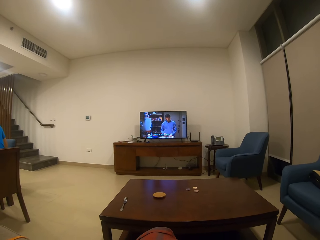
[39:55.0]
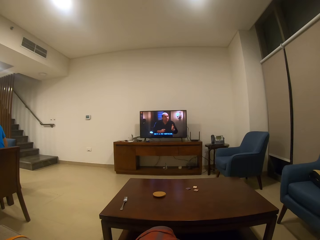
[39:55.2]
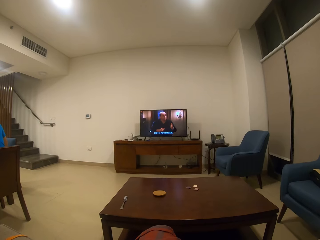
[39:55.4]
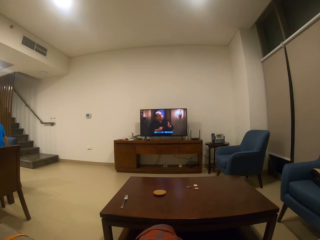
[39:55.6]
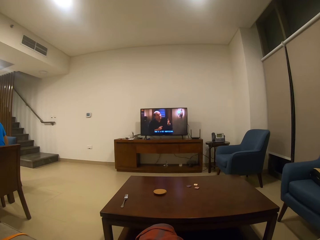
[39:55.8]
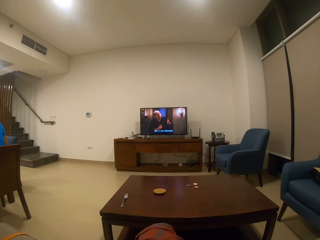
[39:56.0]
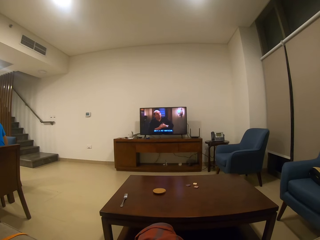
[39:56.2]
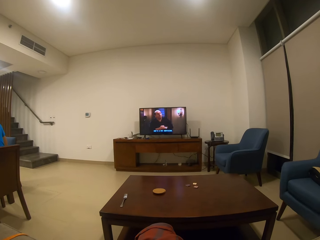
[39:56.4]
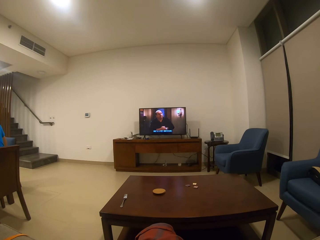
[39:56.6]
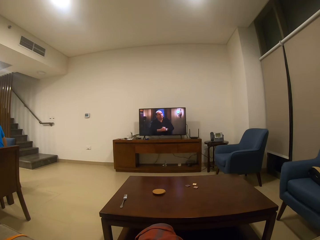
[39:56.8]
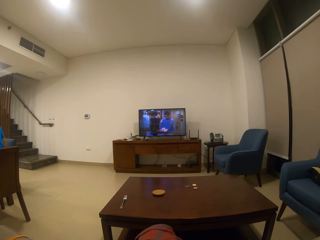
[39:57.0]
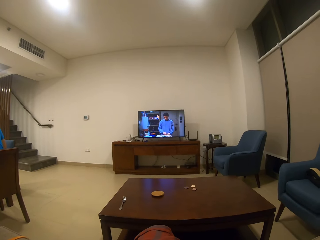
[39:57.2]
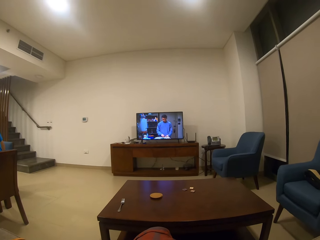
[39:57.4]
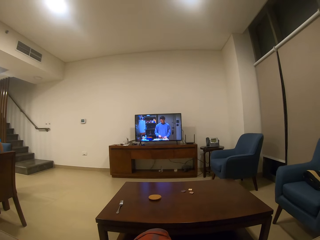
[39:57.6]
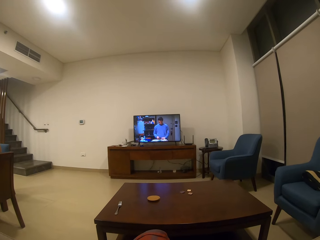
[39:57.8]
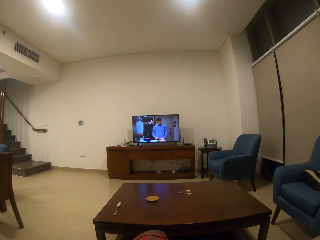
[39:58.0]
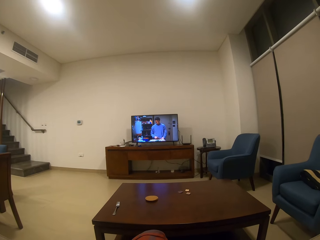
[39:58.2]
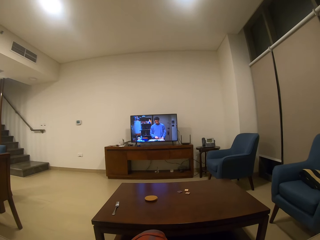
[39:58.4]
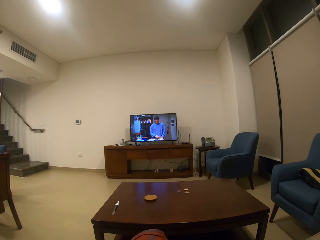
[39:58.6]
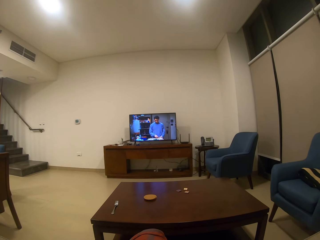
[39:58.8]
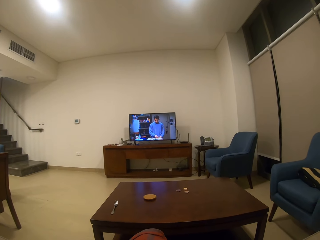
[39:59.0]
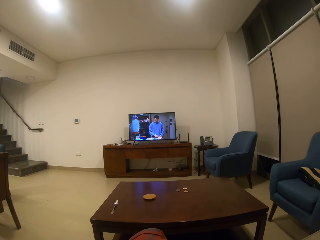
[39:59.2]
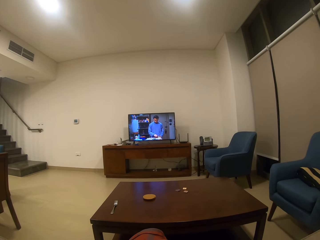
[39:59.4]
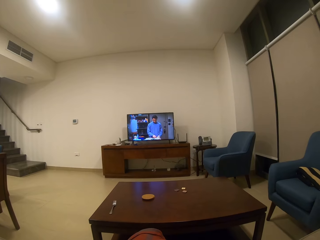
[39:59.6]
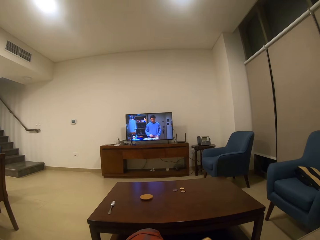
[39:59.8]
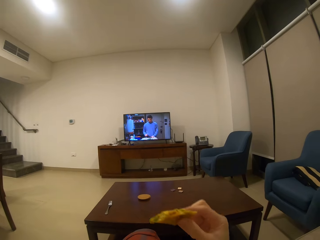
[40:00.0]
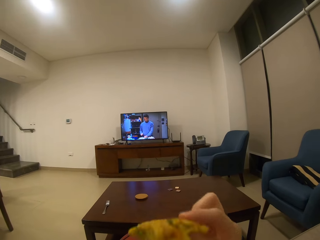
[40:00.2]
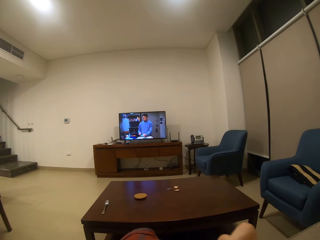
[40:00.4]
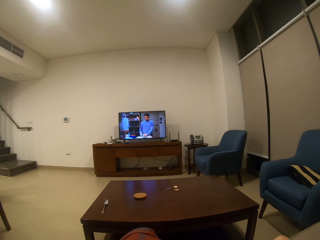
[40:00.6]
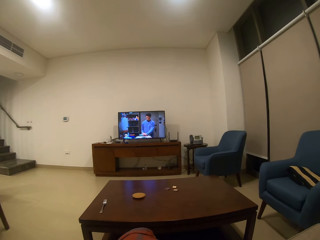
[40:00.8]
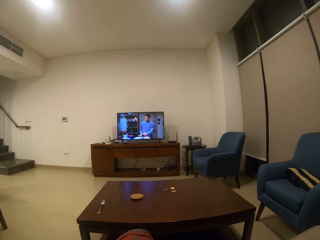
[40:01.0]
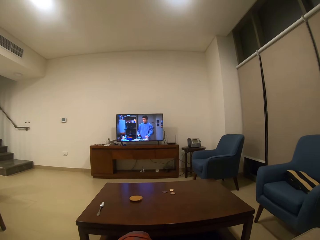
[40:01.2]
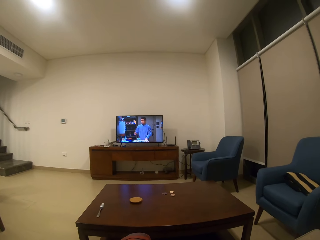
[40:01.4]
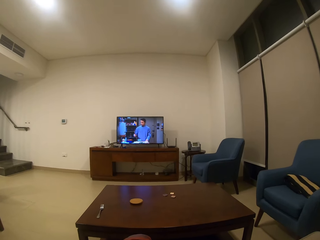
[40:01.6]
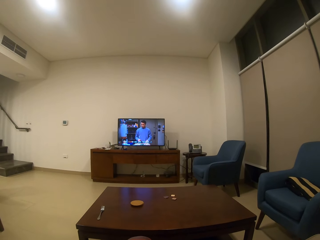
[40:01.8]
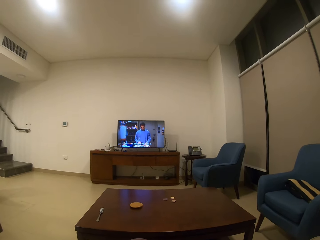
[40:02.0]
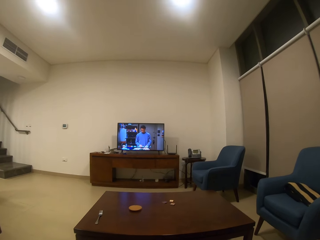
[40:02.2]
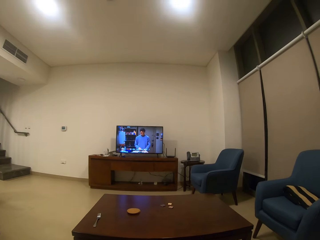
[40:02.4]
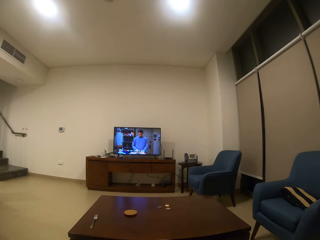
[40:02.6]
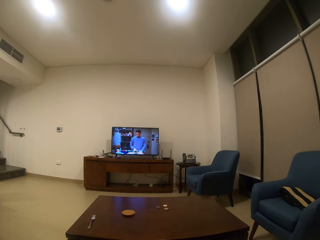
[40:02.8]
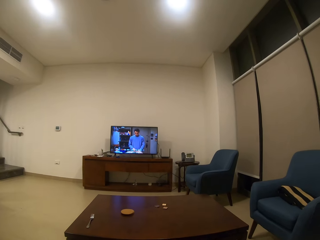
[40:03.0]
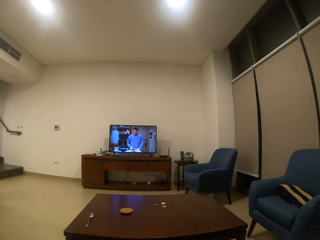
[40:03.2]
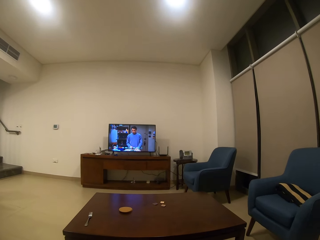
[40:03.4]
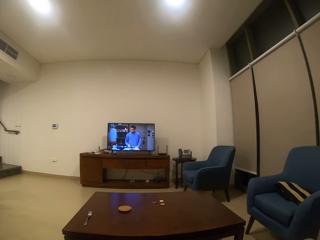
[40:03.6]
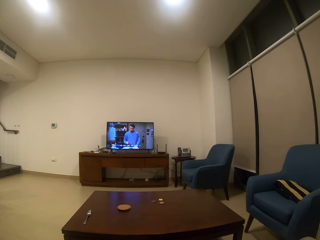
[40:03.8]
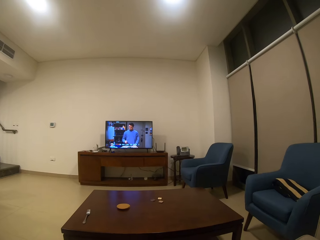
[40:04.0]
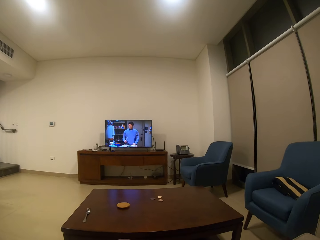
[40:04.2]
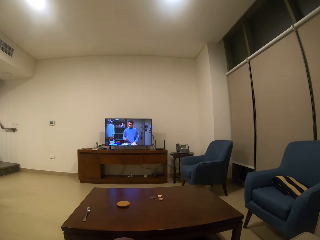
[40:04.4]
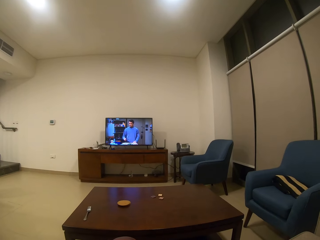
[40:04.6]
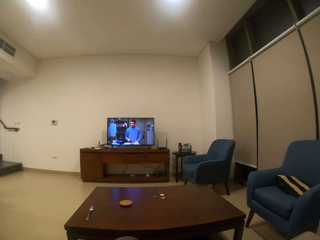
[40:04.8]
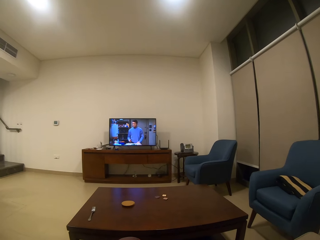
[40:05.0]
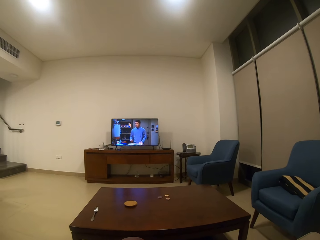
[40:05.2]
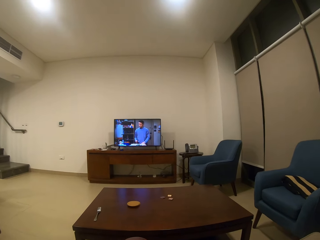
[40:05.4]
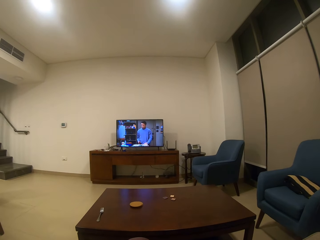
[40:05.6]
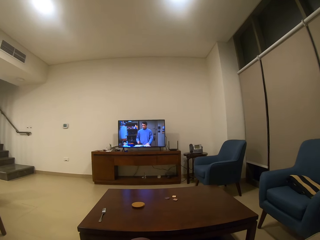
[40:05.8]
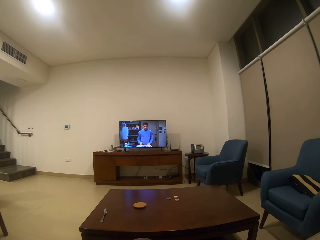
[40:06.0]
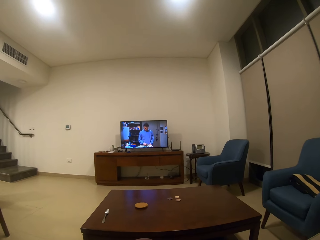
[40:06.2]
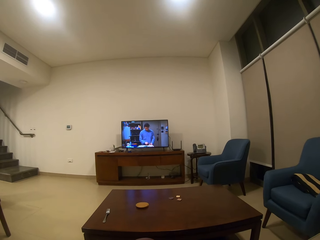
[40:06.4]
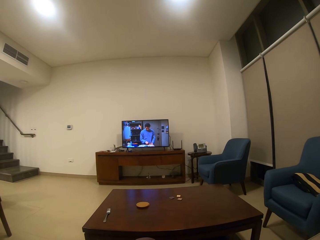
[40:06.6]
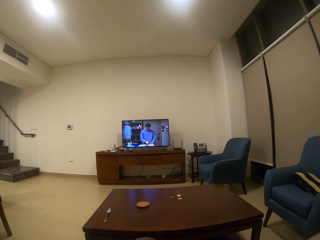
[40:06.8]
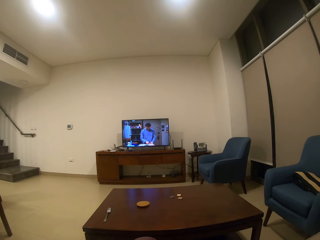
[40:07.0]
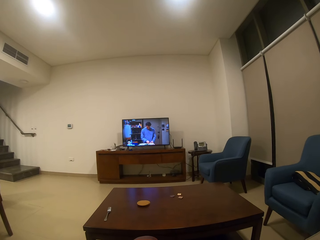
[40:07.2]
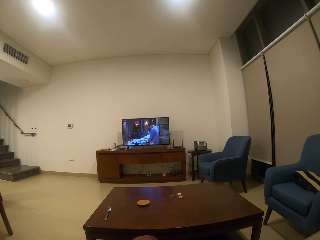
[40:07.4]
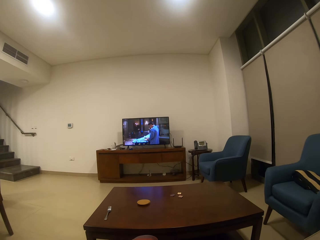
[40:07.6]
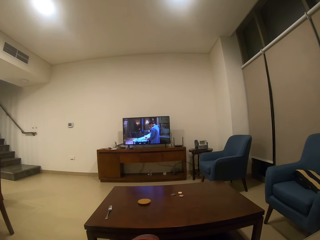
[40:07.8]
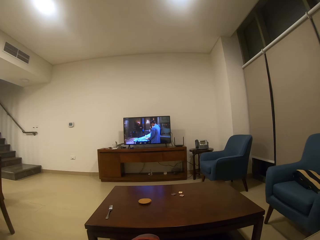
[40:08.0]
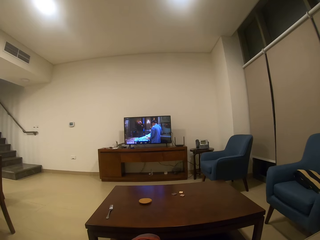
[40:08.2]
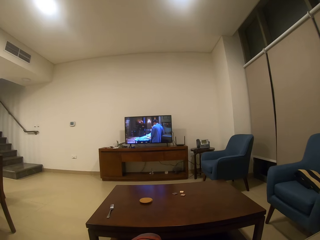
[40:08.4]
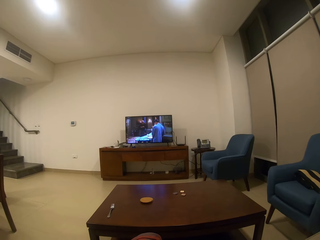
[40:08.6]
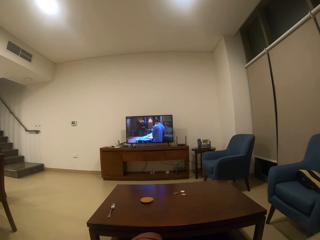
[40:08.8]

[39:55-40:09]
The camera wearer eats a snack. They watch television.

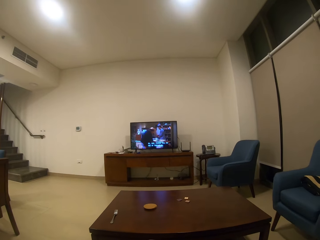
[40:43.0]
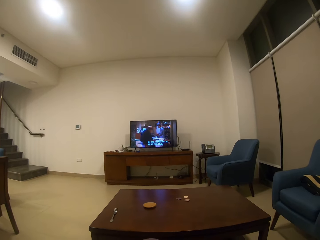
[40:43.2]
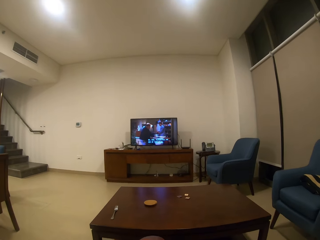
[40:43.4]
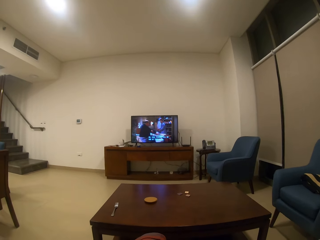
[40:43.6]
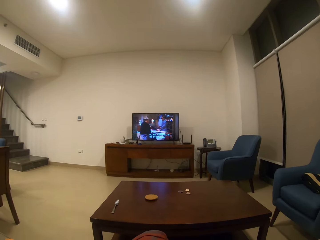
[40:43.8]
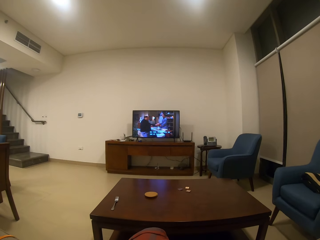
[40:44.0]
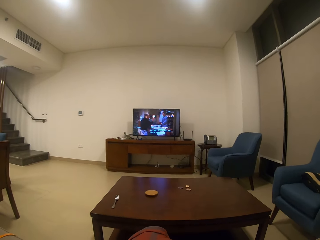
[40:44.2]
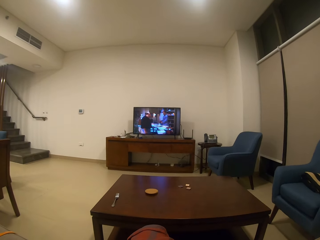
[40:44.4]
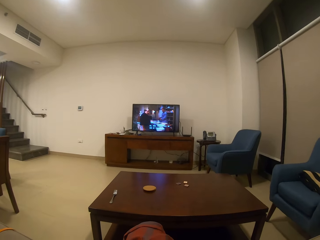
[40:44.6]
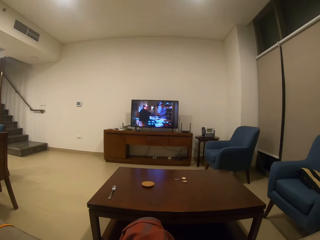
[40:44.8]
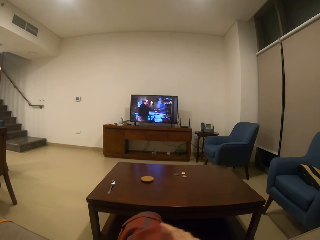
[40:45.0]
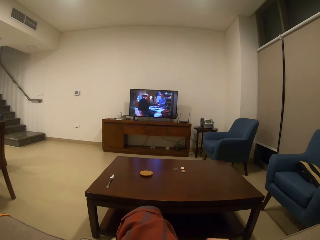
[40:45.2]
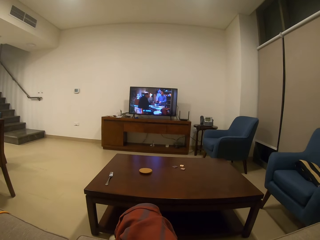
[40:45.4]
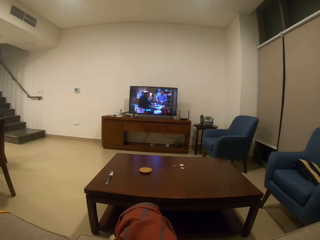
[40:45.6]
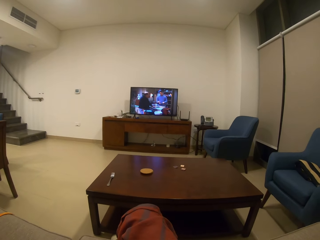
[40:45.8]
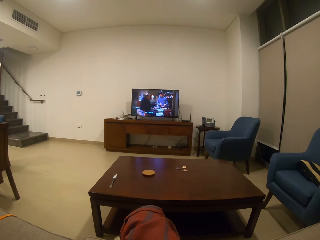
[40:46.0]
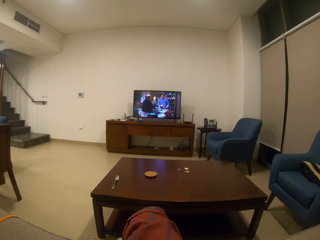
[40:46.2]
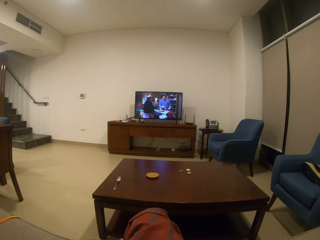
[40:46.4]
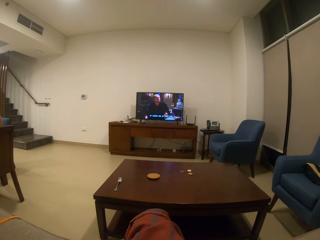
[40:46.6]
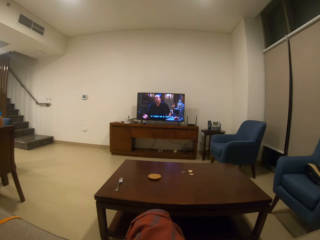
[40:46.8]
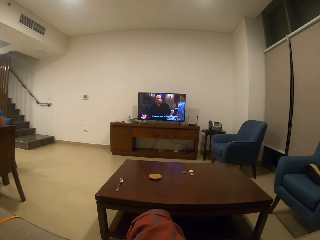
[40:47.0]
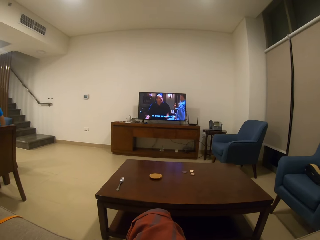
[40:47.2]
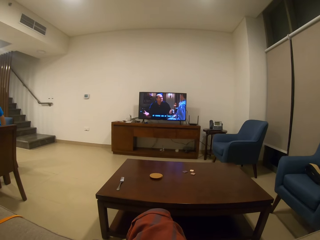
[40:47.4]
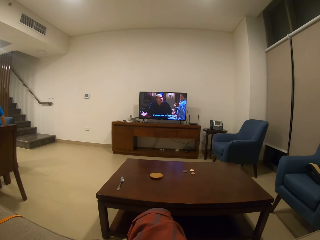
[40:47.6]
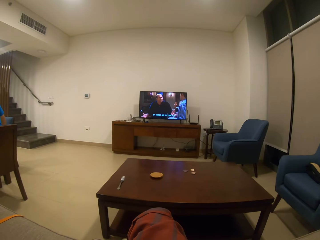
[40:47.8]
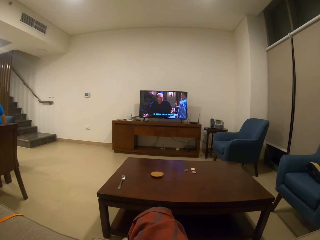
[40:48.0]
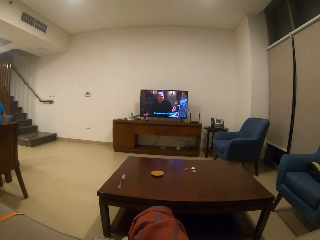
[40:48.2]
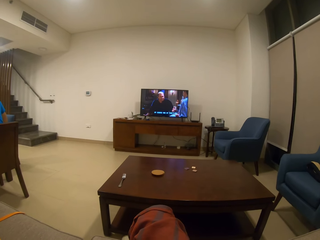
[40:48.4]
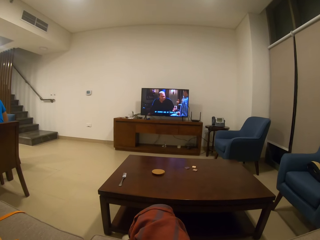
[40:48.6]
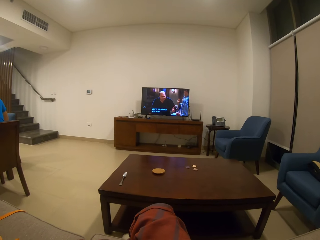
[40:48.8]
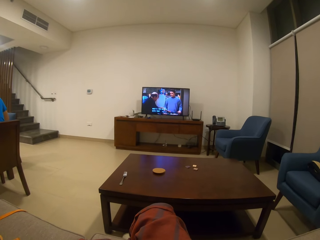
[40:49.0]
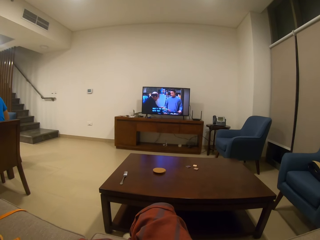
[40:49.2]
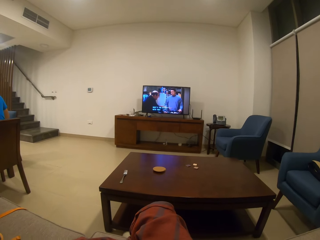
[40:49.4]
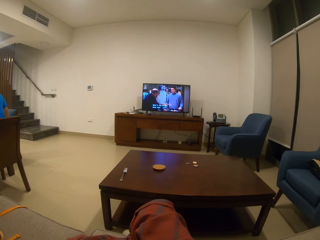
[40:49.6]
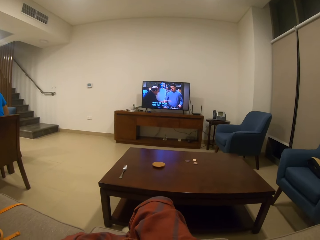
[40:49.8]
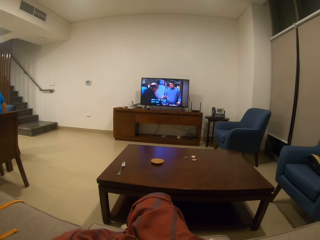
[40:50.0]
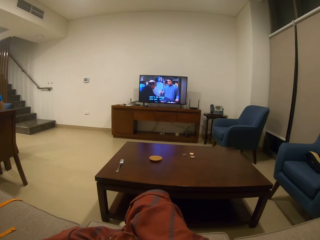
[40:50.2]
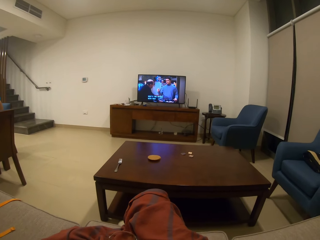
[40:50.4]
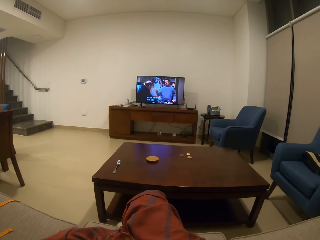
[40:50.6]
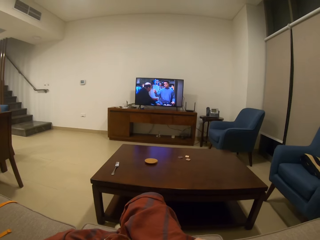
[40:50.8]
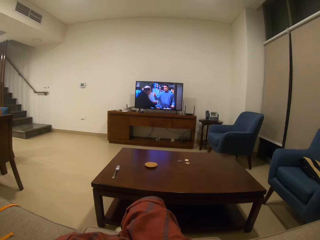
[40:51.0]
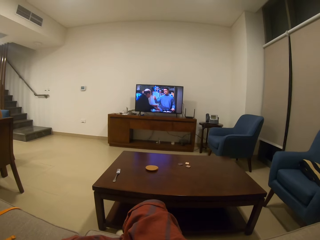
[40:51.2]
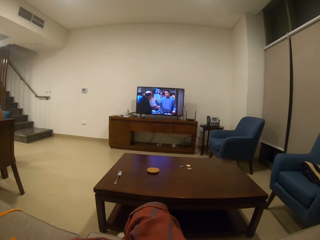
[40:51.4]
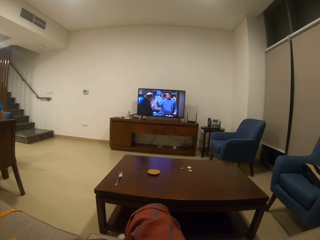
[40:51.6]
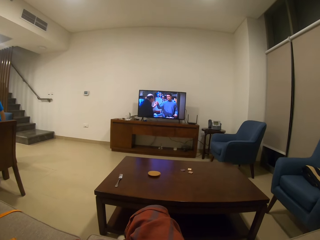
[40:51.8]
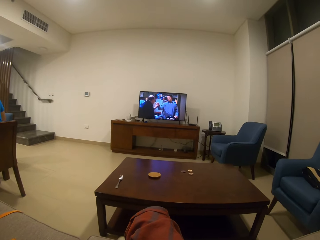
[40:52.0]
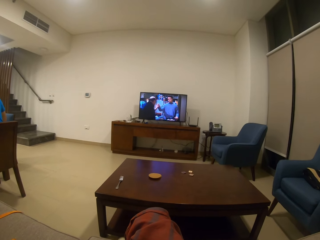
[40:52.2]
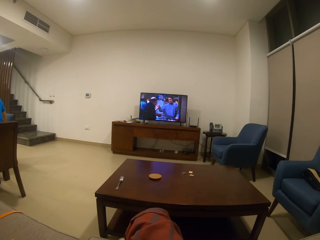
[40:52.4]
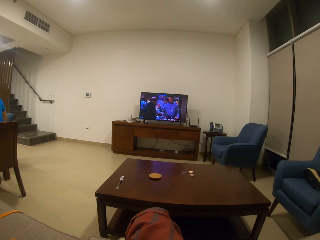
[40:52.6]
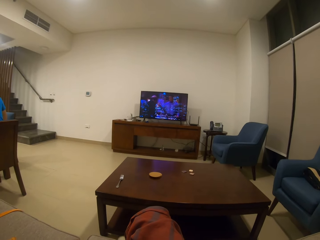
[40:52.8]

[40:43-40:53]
The camera wearer moves the right hand. They watch a television.
